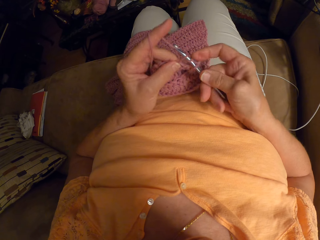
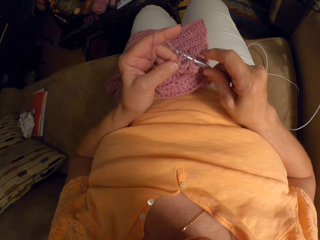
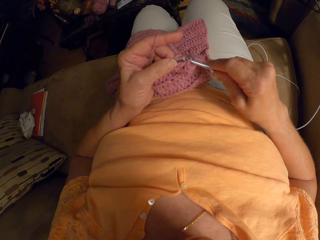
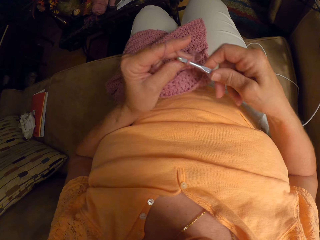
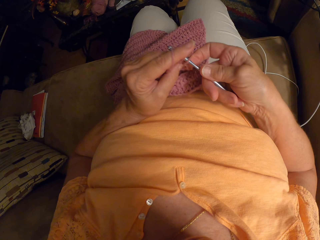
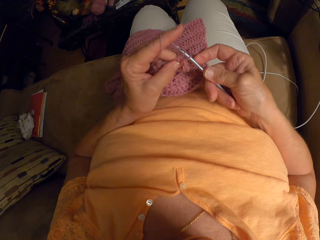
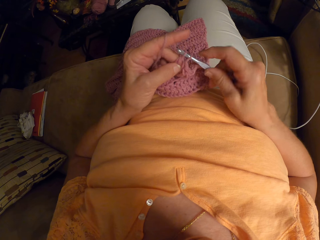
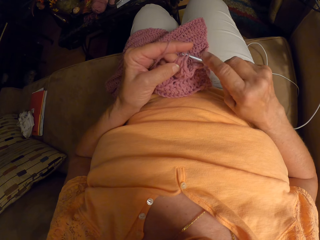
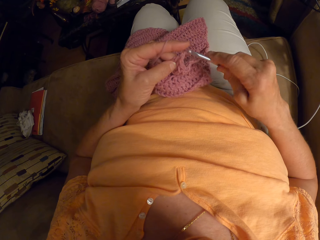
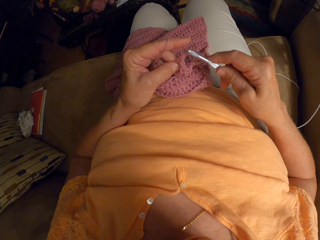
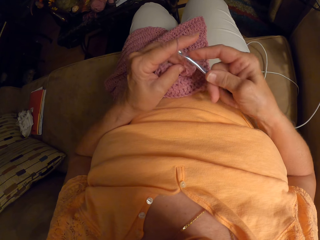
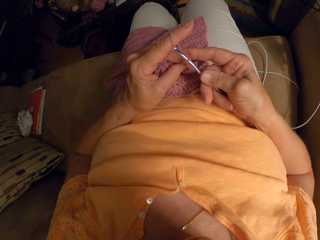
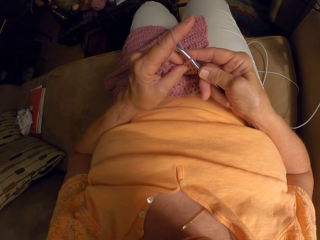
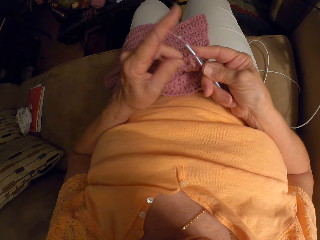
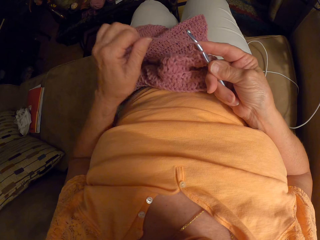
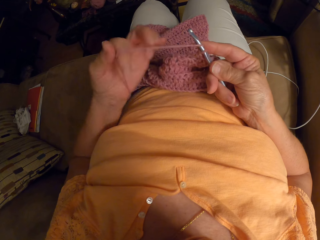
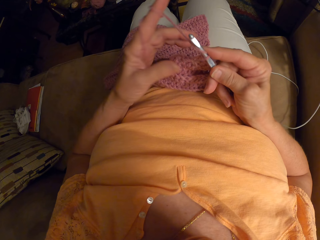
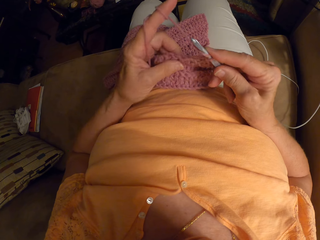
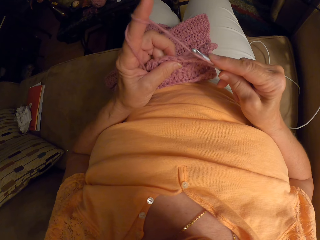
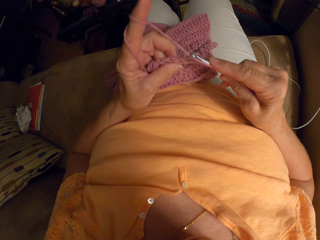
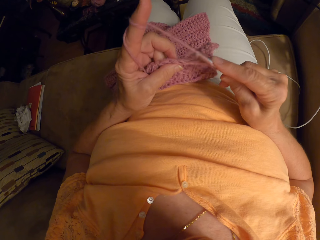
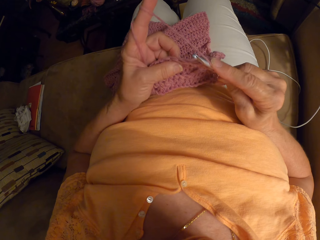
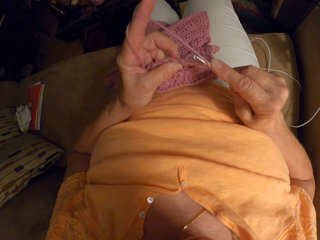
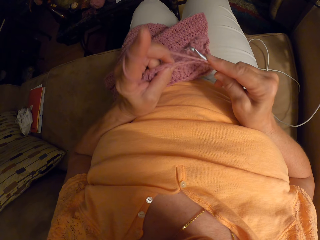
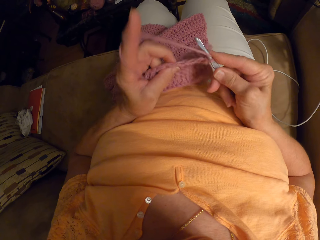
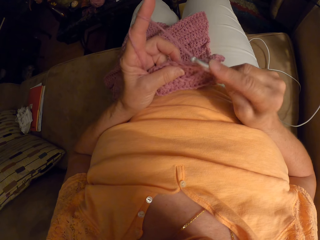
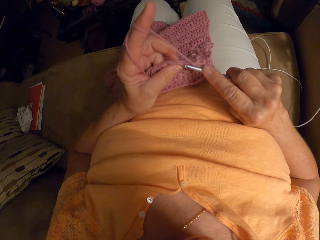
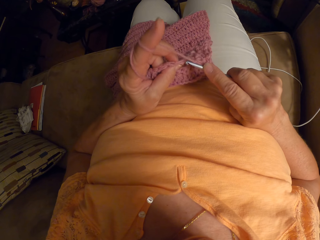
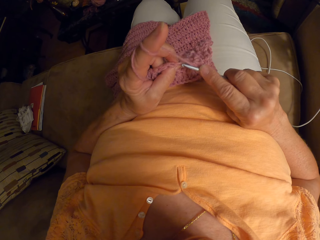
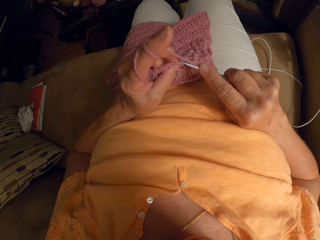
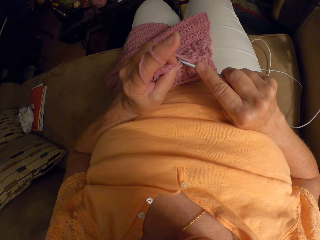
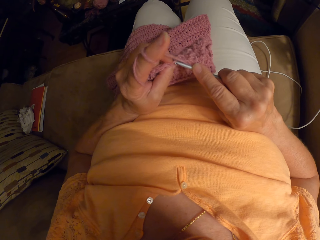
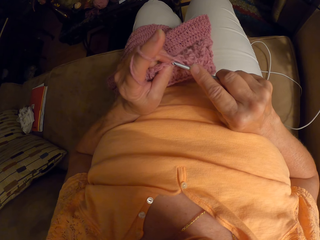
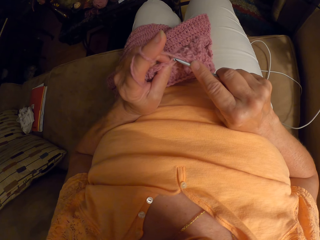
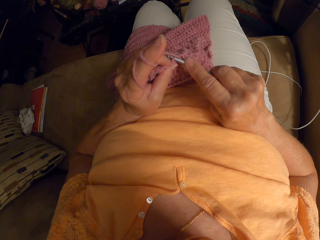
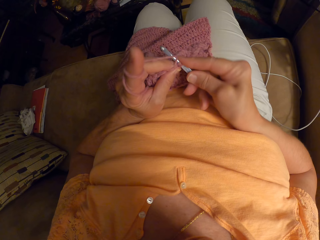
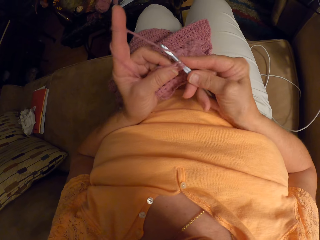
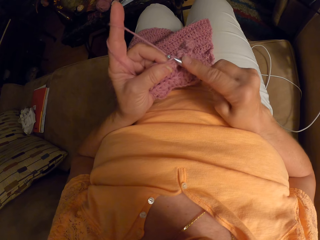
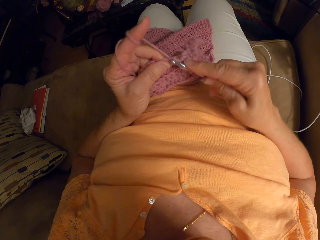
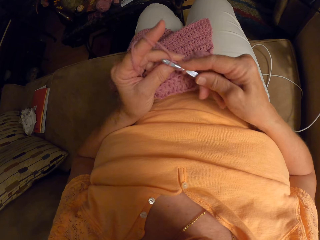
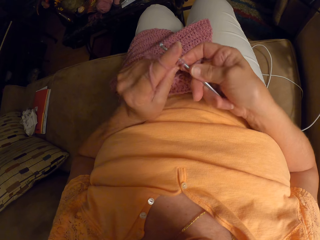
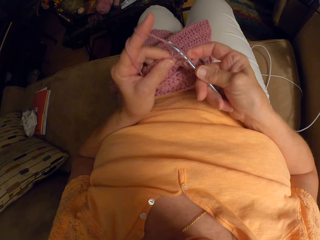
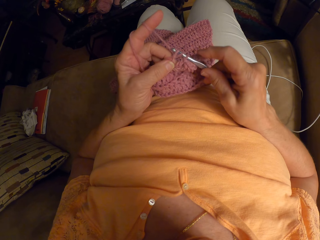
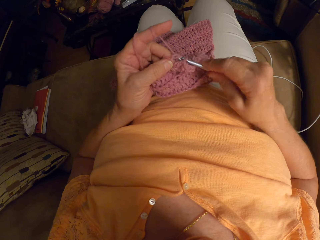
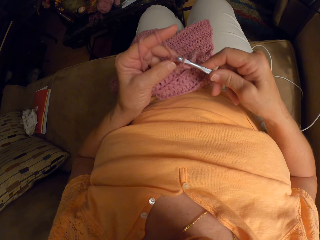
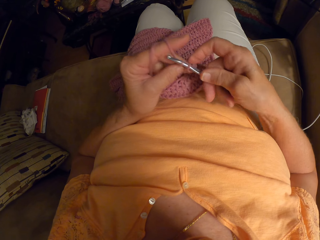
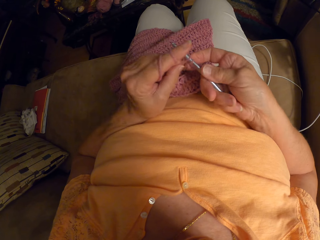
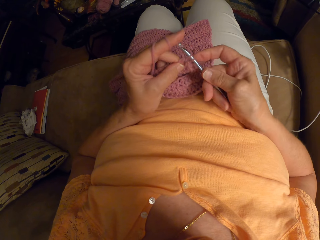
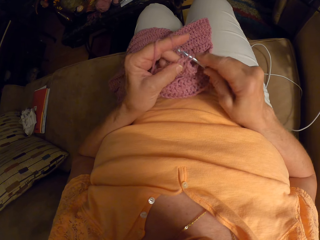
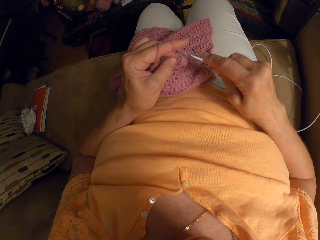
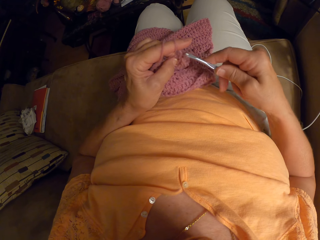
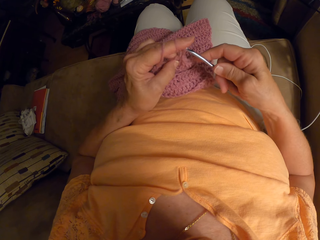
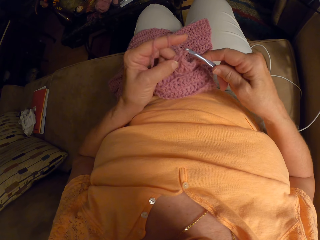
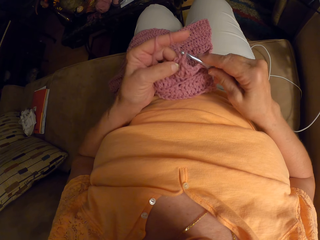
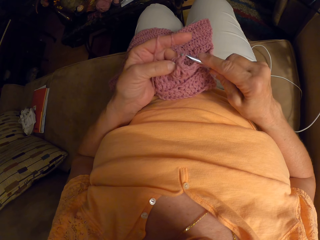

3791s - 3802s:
The camera wearer sews a piece of yarn using crochet. She wraps the yarn around her left index finger. She knits the piece of garment with the knitting pin.

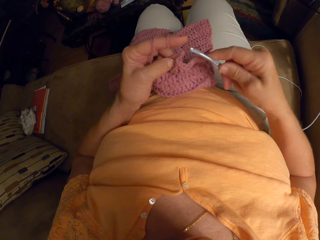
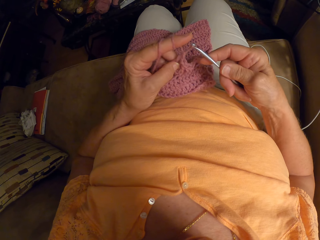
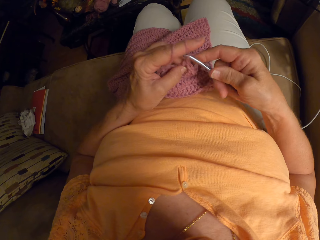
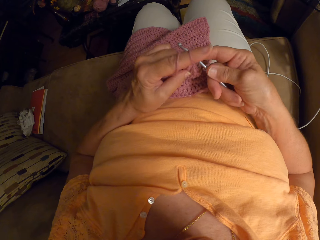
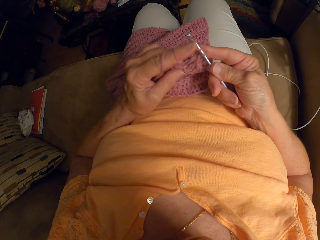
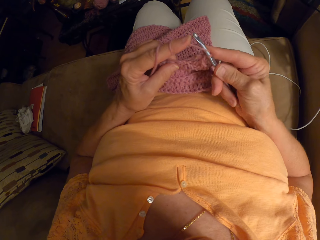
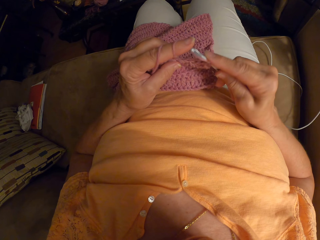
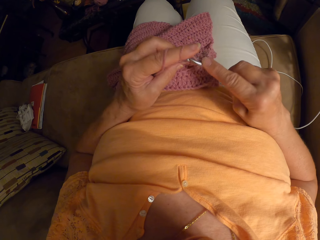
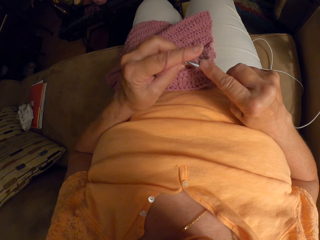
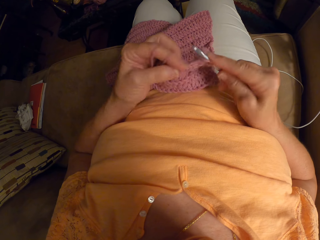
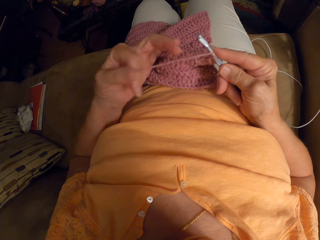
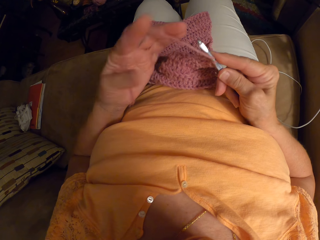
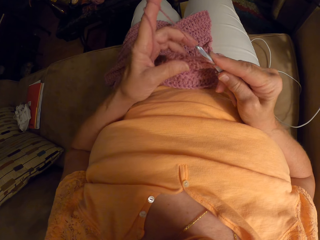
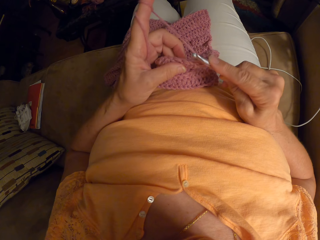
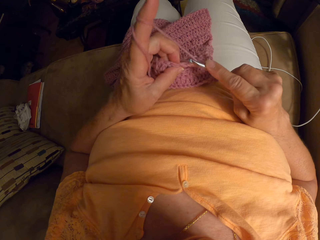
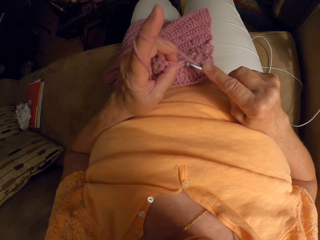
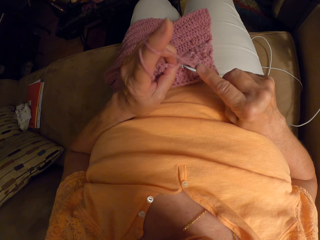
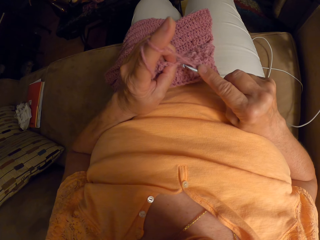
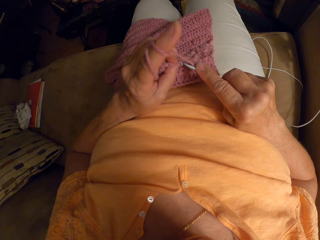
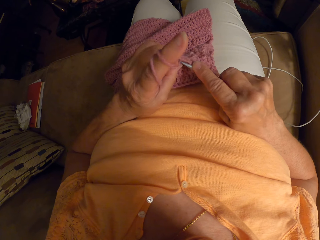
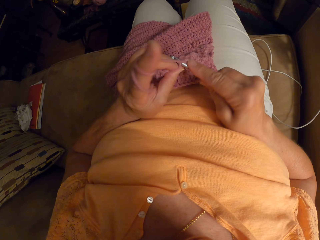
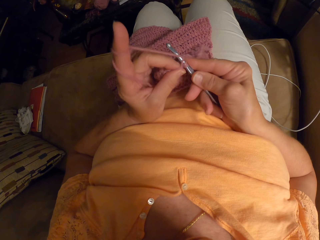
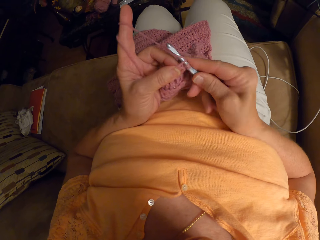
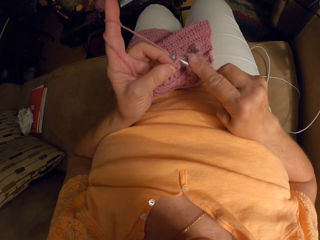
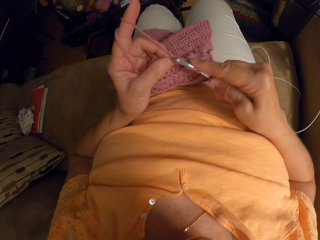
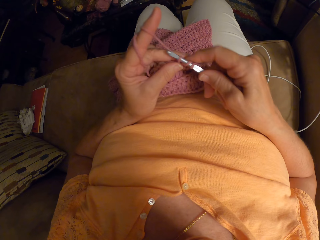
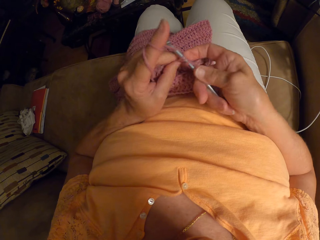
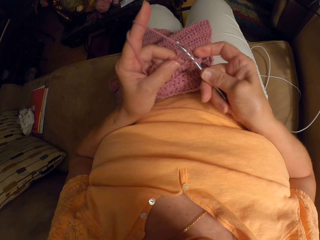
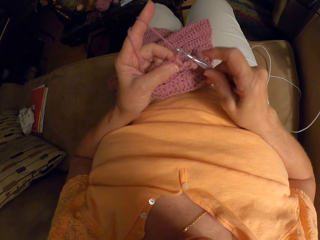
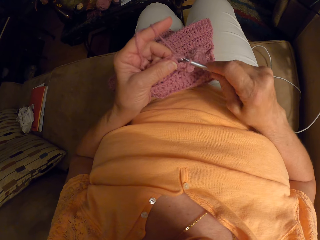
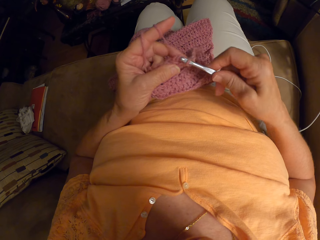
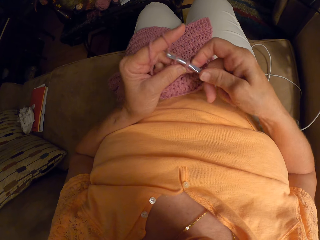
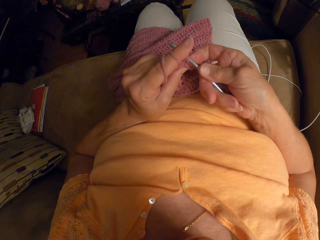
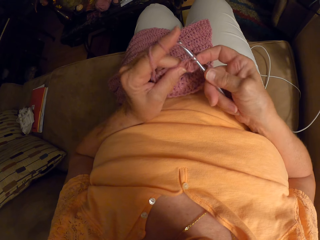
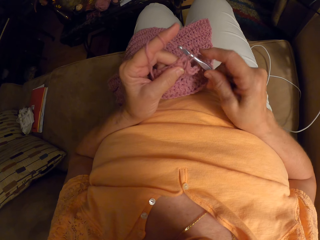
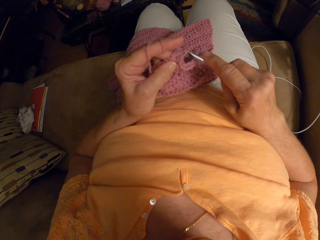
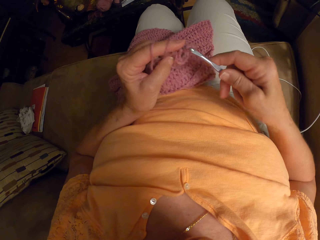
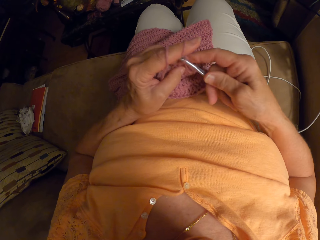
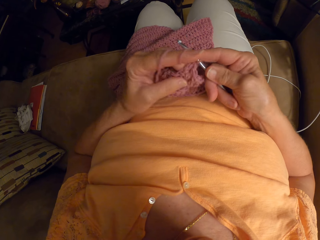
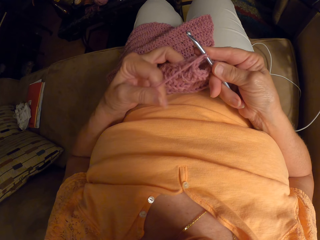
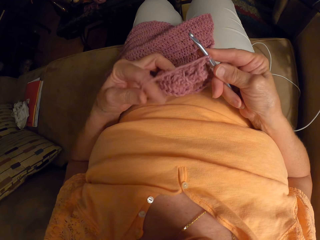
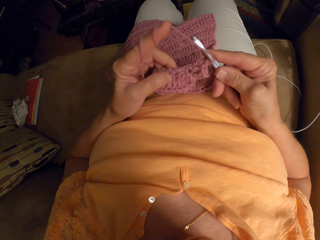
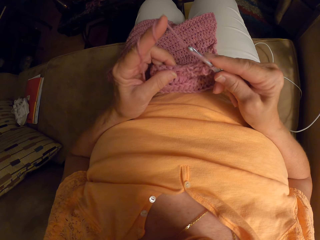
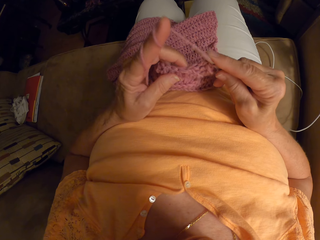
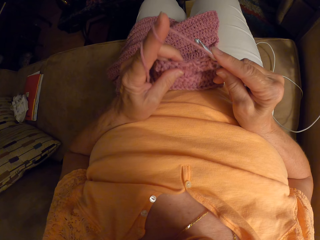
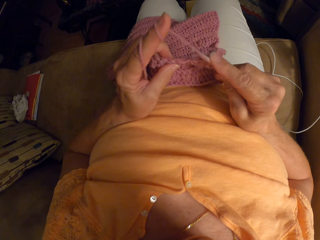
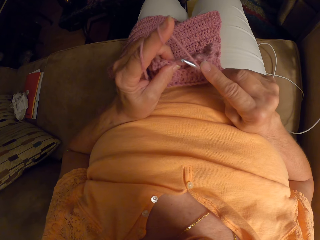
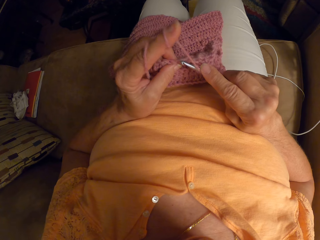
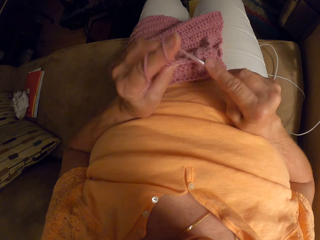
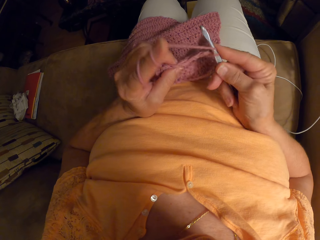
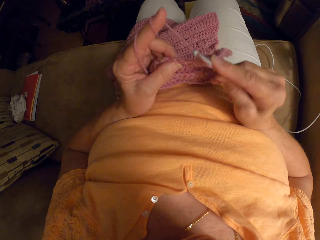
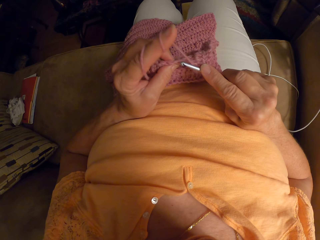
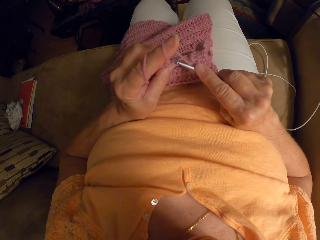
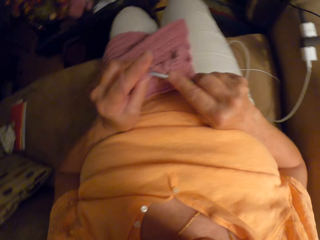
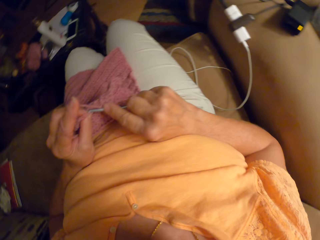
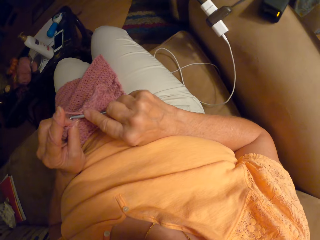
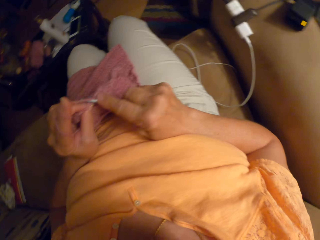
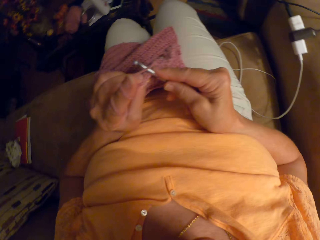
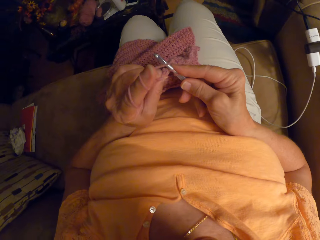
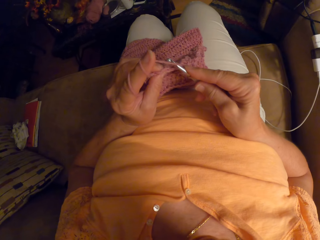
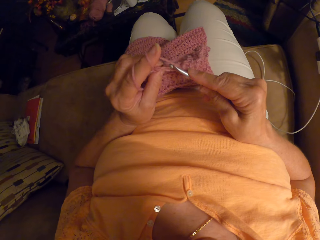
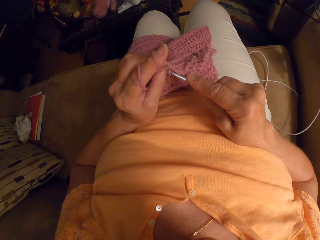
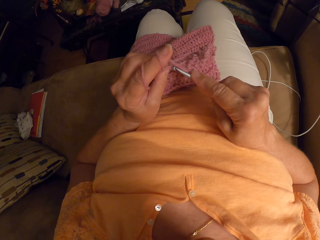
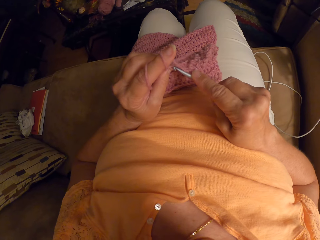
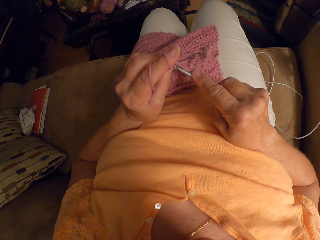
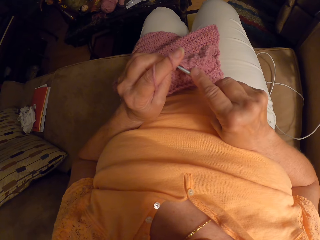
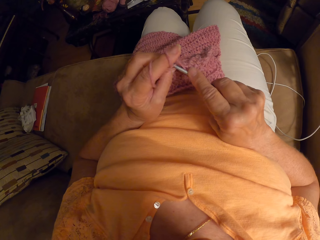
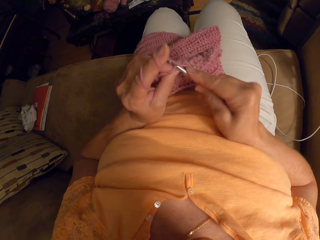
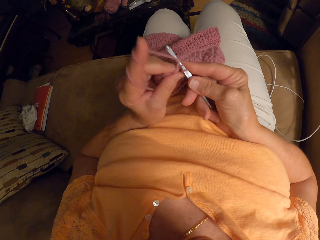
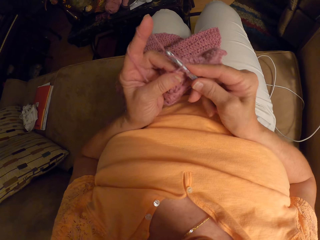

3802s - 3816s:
The camera wearer rolls the yarn around her finger. She knits the piece of garment with the knitting pin.
